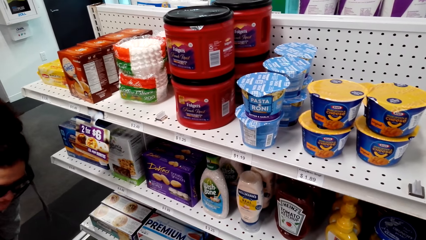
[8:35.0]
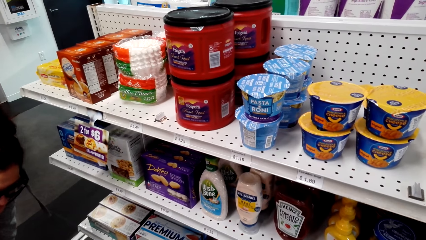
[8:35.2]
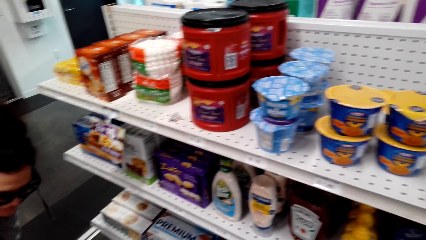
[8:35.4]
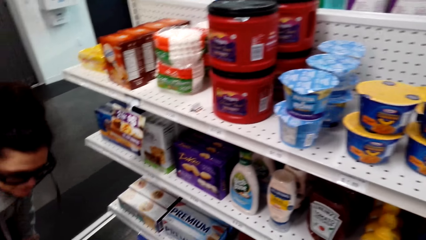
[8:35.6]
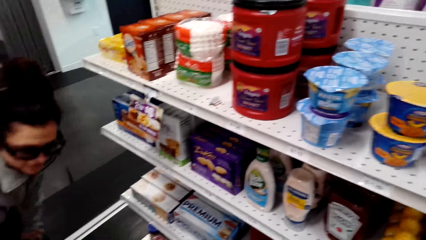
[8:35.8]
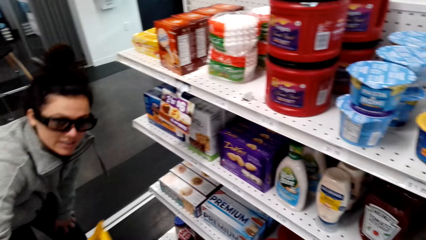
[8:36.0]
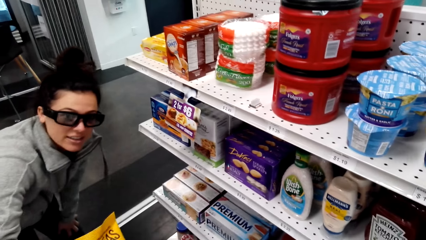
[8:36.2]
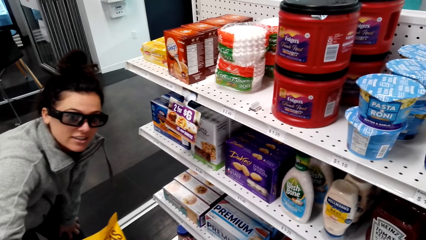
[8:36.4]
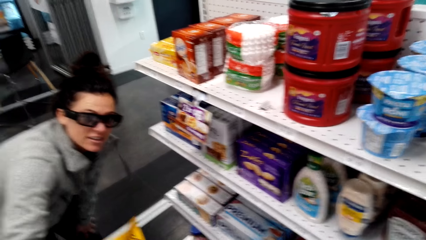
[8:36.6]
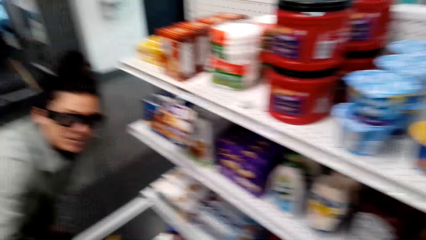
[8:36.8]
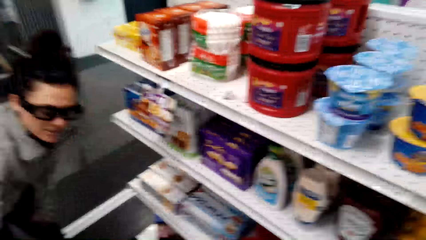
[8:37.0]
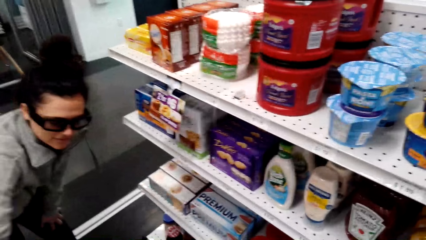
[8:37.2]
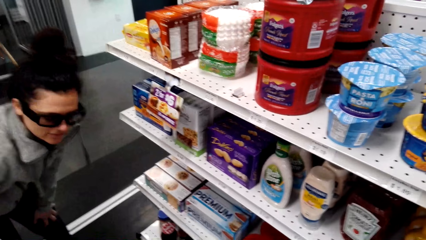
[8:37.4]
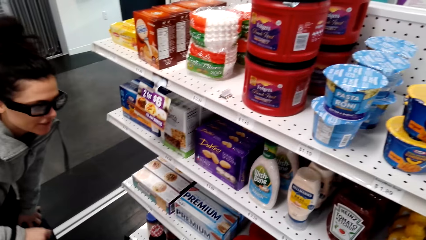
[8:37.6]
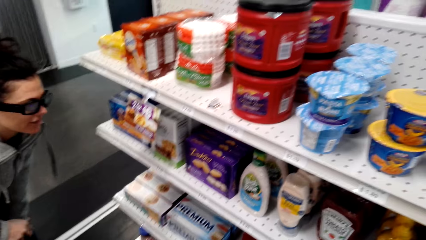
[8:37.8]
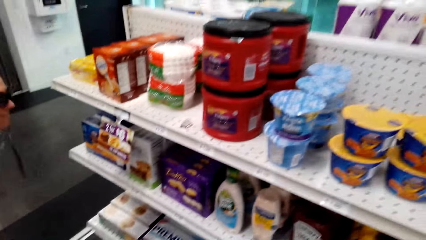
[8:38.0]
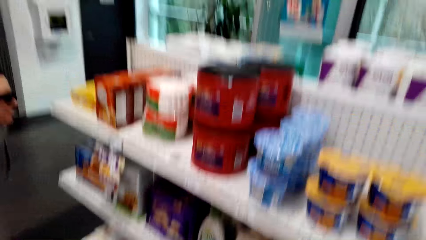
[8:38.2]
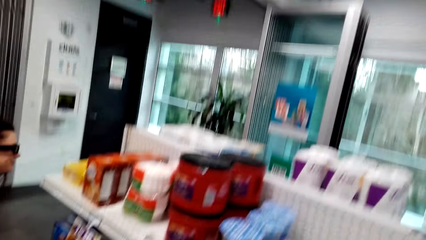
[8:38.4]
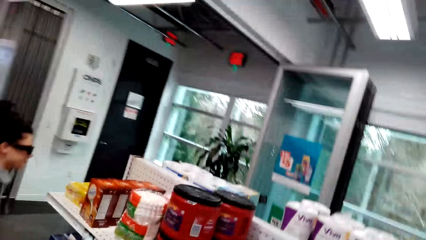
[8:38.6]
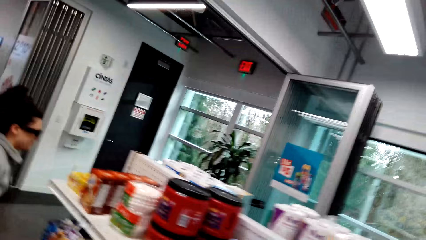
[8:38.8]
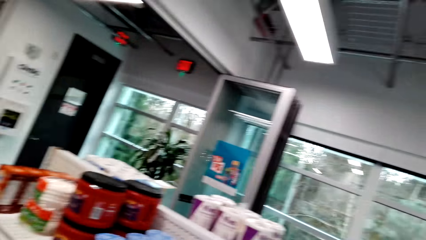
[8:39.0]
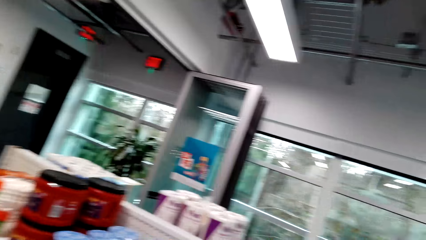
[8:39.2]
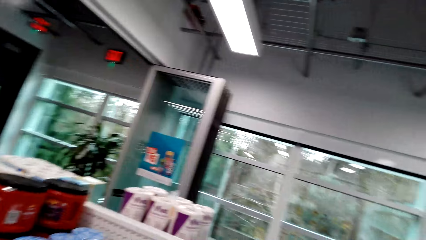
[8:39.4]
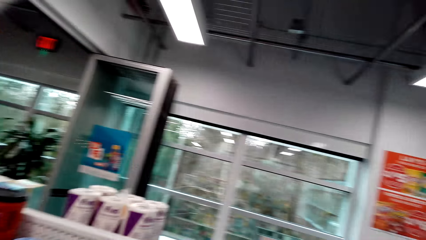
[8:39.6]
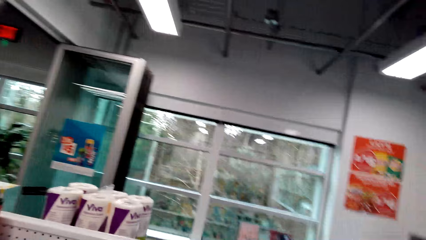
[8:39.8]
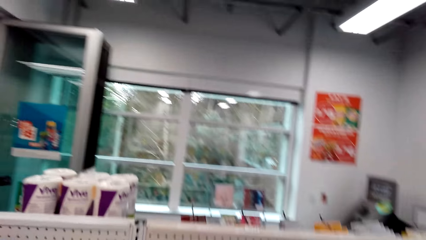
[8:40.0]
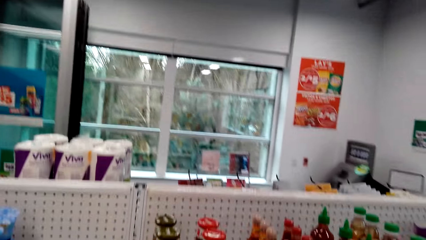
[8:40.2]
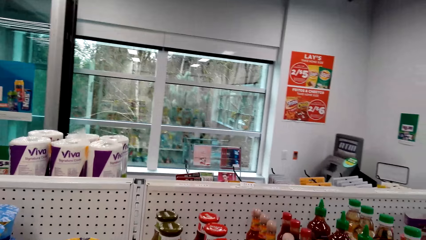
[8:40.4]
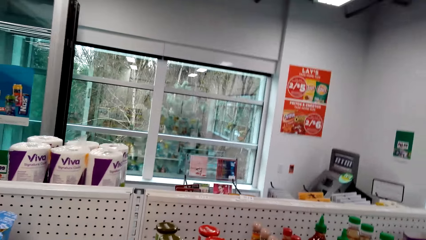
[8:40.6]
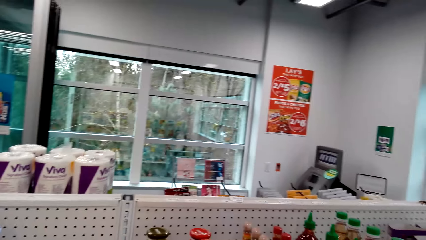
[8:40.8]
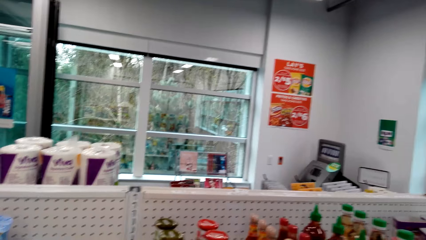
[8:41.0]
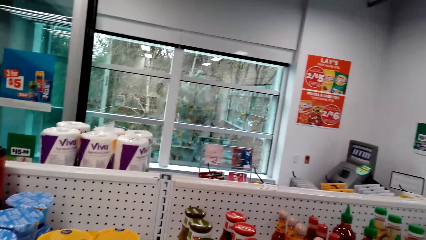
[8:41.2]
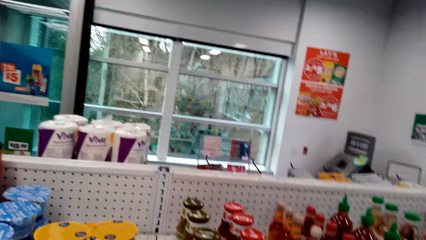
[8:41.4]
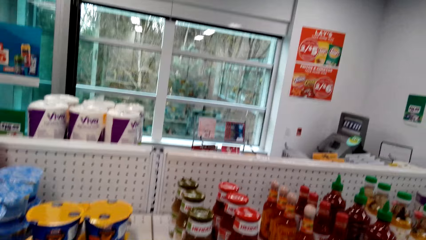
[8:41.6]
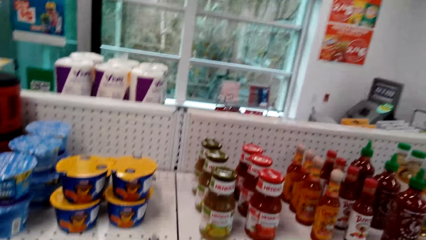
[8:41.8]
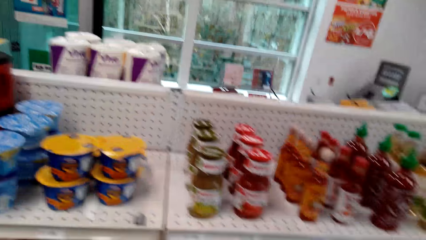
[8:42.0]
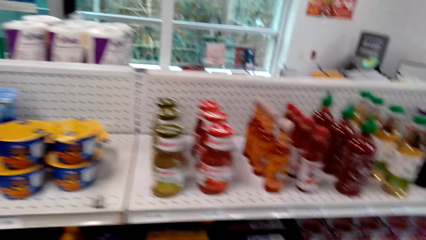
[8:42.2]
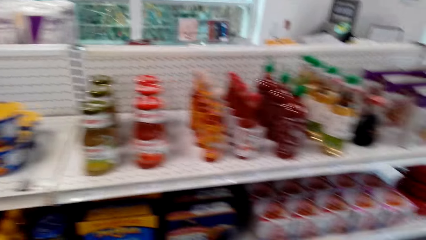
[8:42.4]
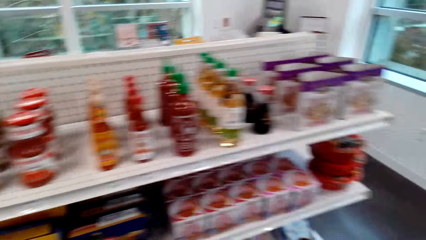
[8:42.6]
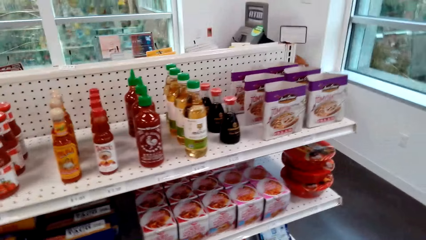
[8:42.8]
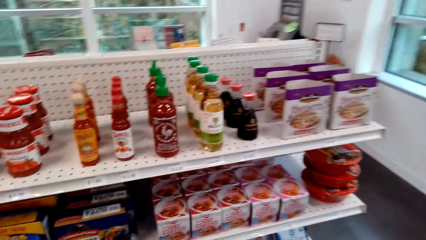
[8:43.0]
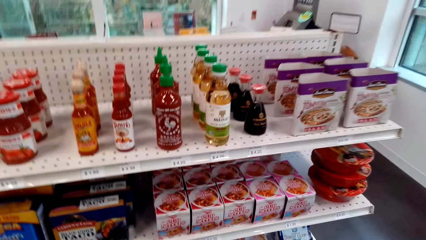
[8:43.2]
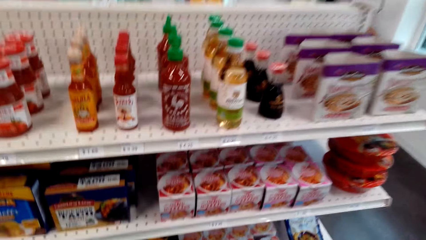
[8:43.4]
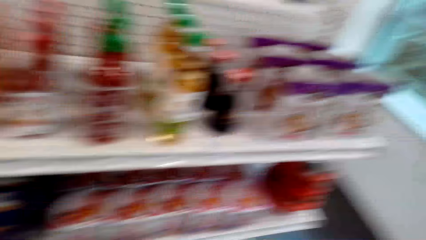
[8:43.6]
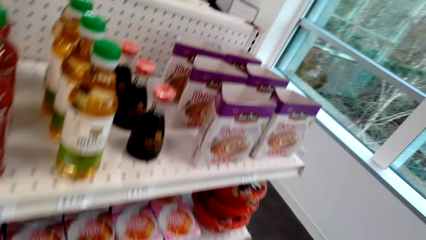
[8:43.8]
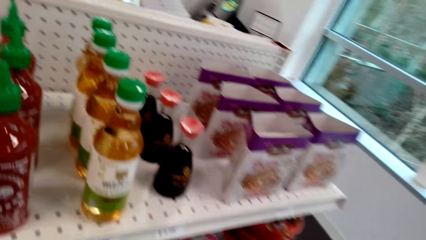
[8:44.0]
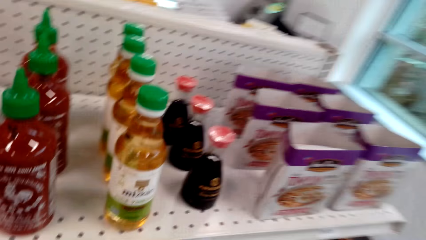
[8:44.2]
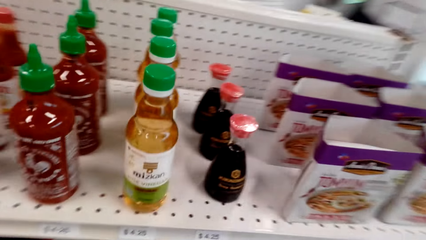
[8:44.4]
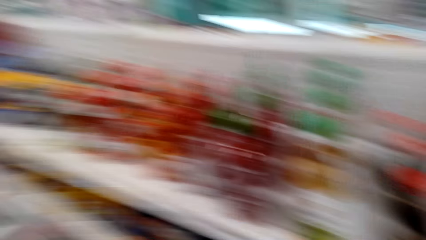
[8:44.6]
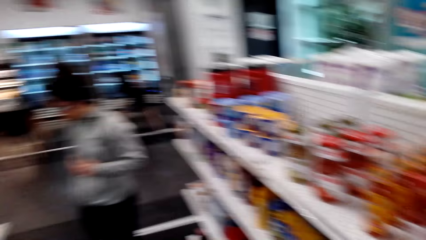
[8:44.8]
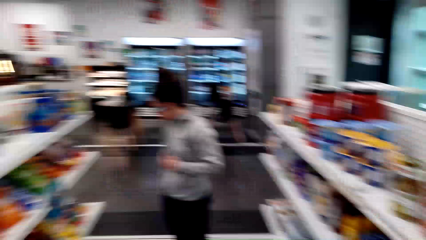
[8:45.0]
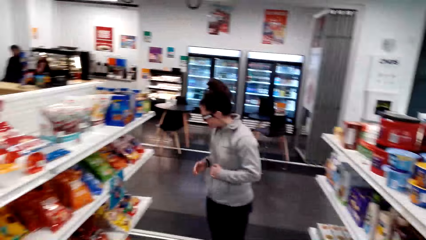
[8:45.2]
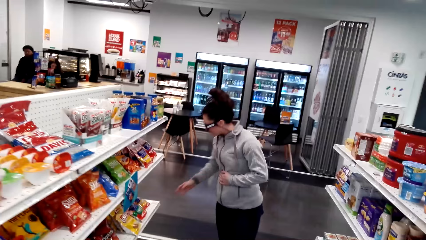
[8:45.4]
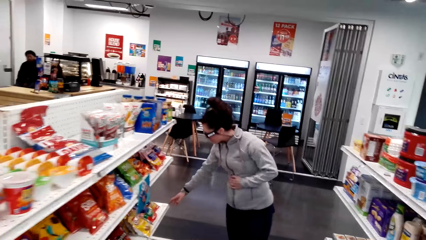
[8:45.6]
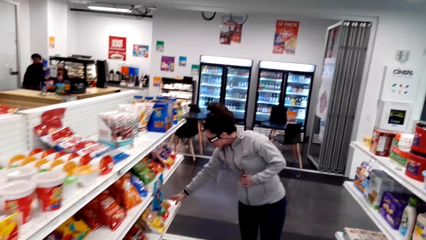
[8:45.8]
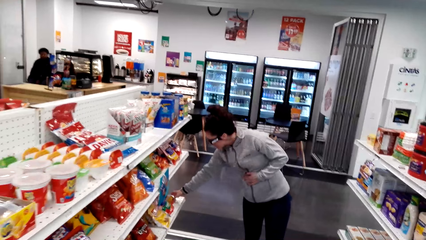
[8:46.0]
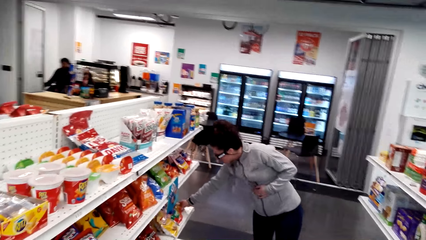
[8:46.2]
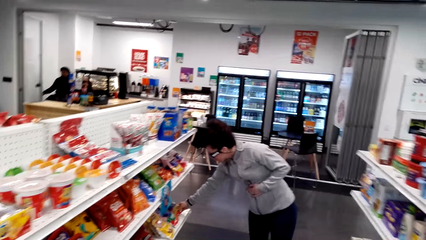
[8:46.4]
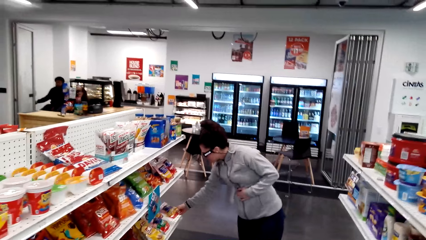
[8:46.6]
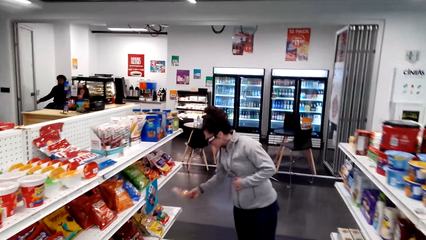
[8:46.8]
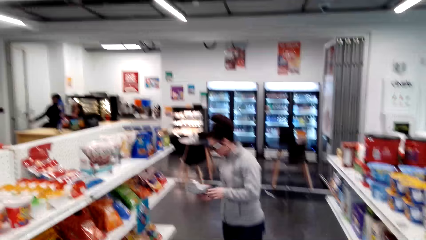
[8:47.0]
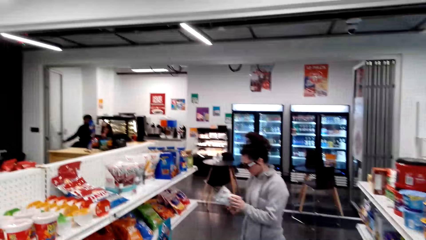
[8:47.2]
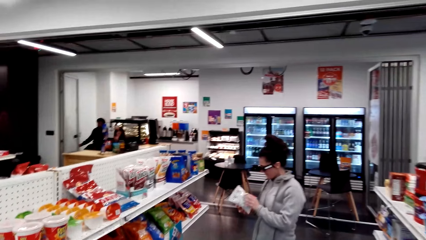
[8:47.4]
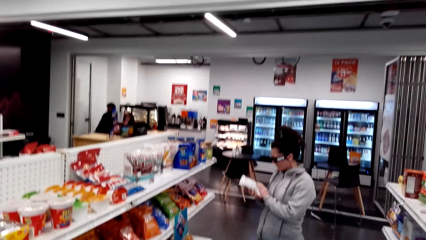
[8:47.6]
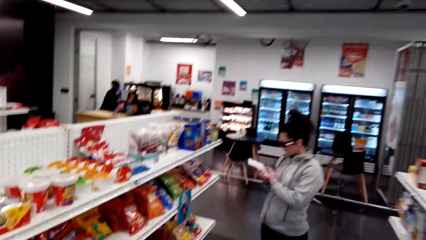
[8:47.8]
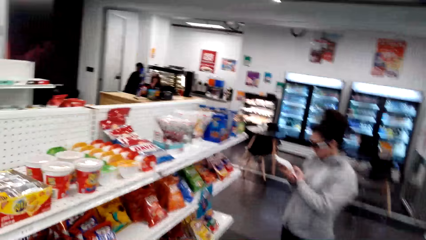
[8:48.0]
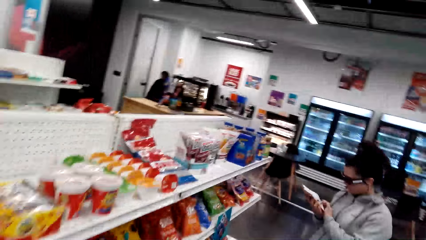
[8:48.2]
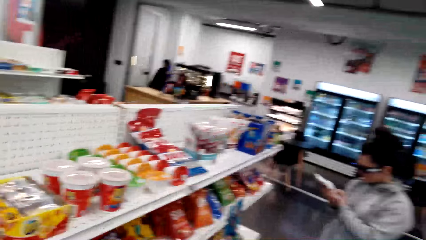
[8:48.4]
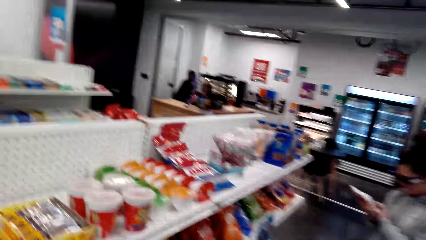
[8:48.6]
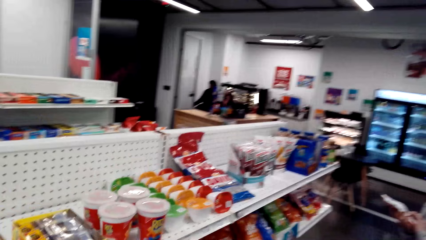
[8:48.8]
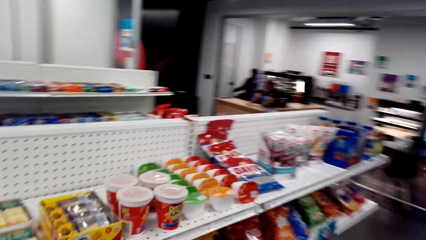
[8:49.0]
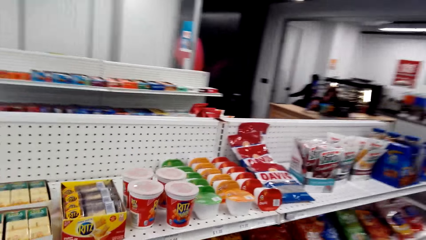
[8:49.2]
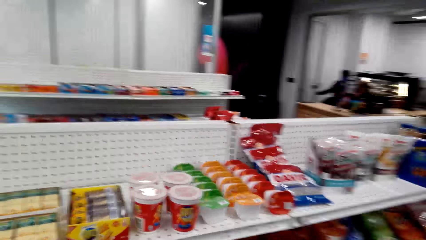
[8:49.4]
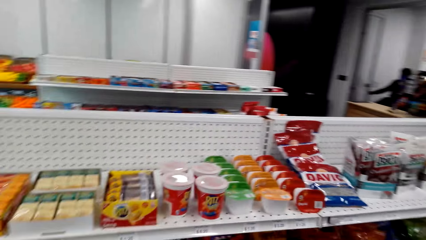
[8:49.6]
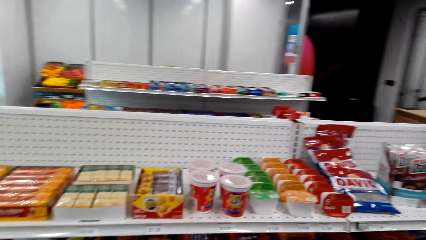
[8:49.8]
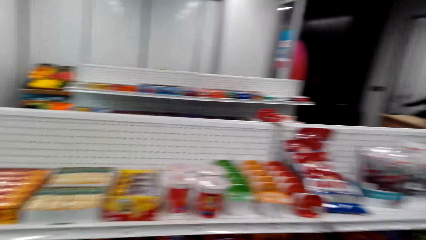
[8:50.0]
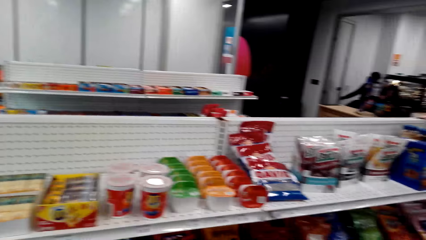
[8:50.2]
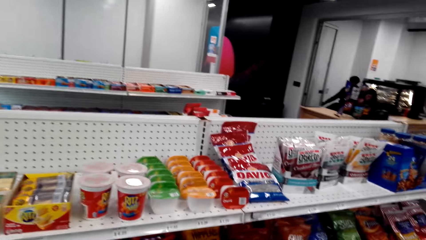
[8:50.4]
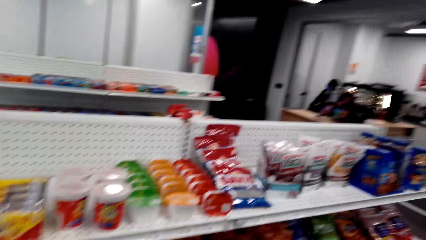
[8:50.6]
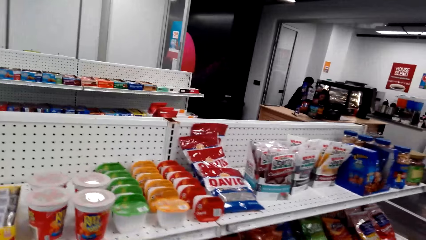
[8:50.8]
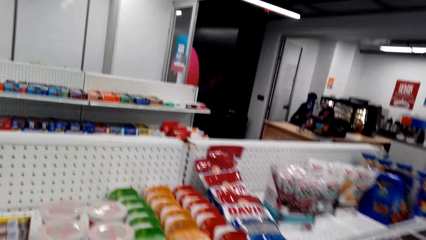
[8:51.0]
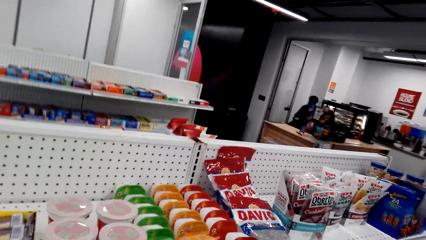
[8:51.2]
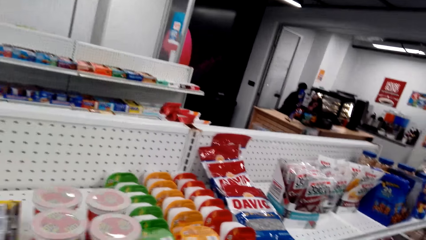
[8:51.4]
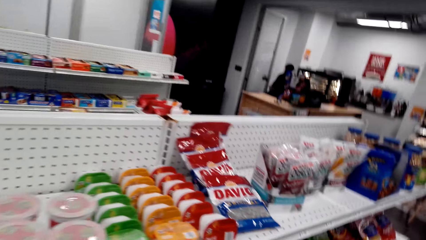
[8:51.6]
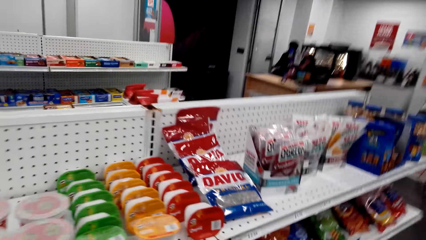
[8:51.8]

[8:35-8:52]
A woman talks with the camera wearer. The camera wearer converses with the woman. The woman holds something. The woman shows the camera wearer a packet of snacks. The camera wearer converses with the woman. They look around the shop. The woman talks with the camera wearer, looks around the shelf, picks a packet from the shelf, and looks at the packet. The camera wearer looks around the shelves.
